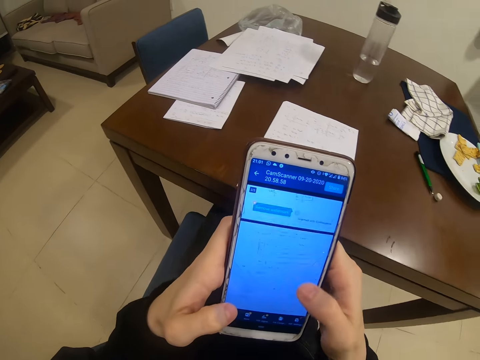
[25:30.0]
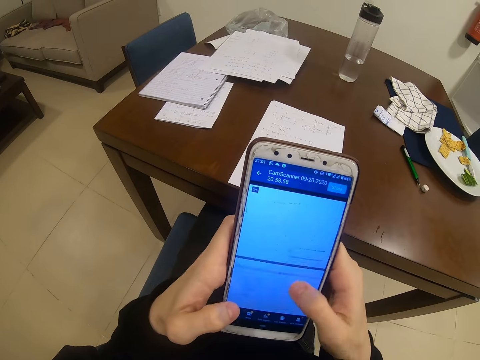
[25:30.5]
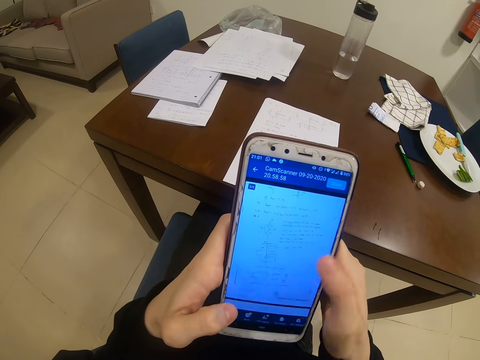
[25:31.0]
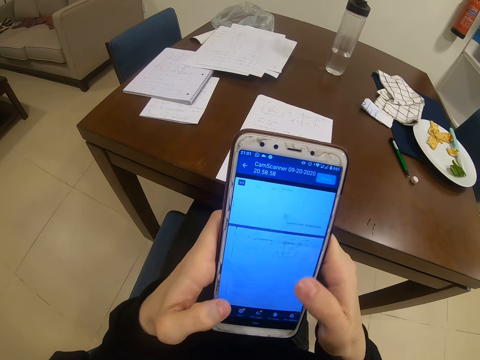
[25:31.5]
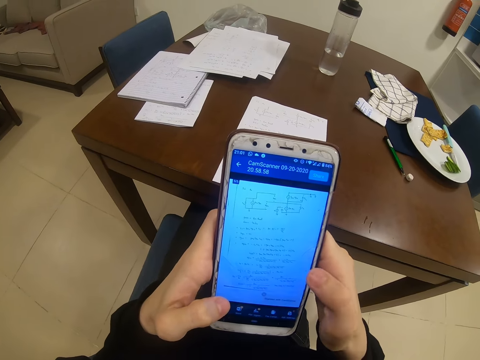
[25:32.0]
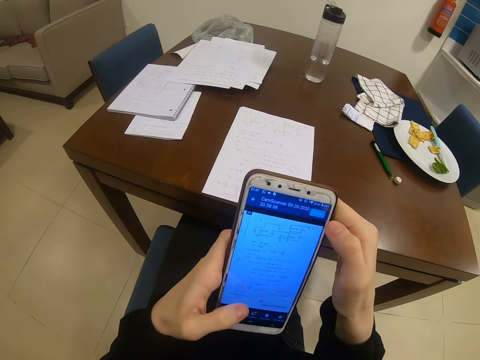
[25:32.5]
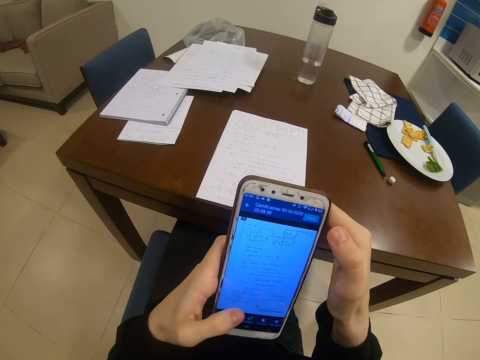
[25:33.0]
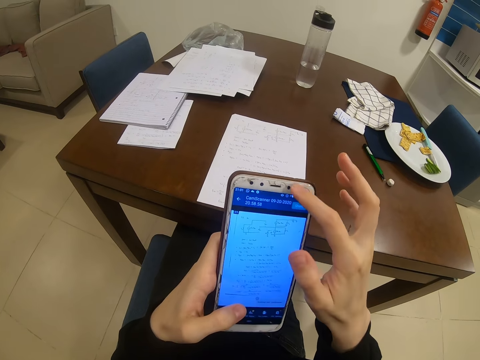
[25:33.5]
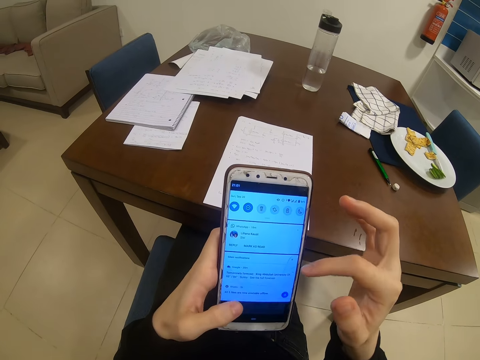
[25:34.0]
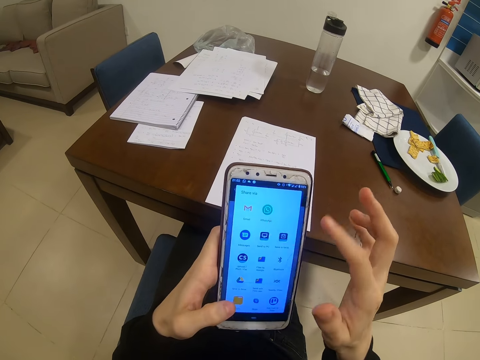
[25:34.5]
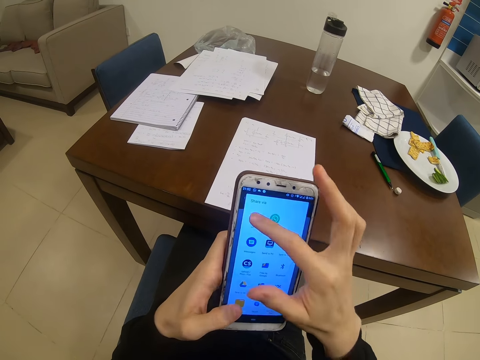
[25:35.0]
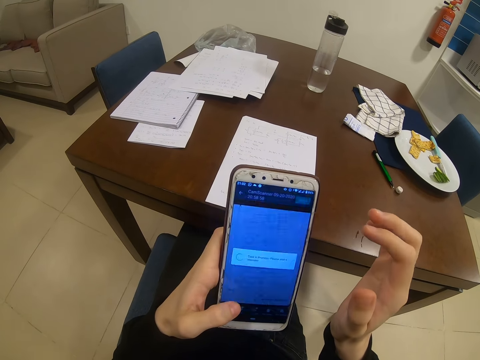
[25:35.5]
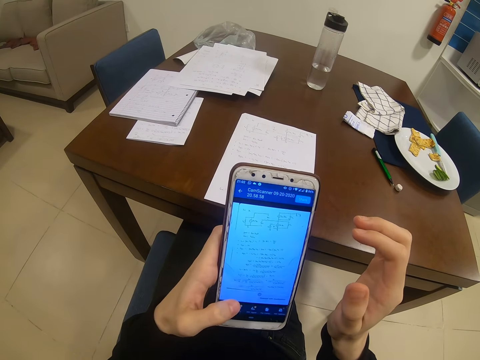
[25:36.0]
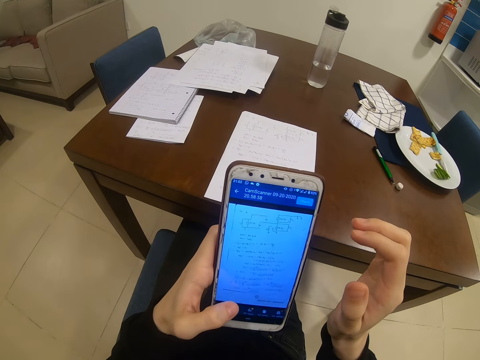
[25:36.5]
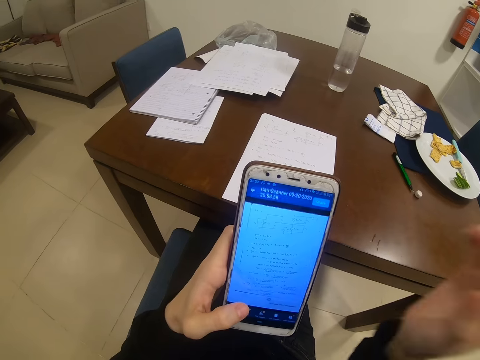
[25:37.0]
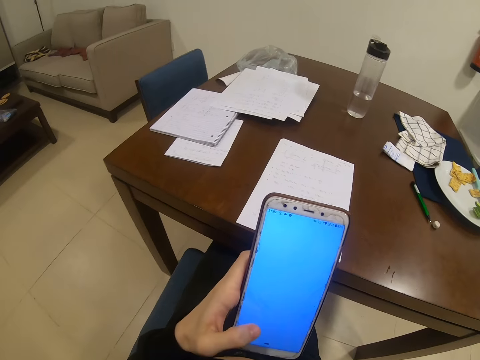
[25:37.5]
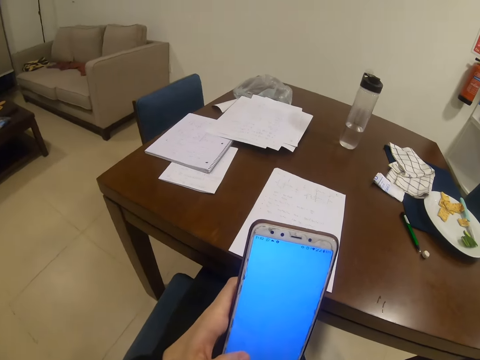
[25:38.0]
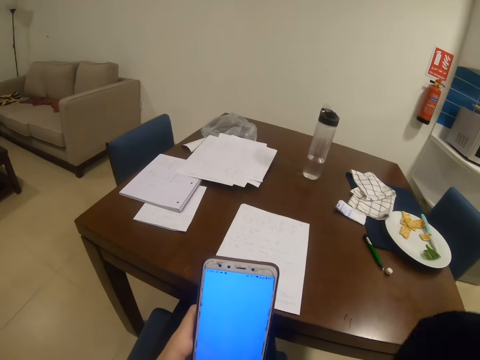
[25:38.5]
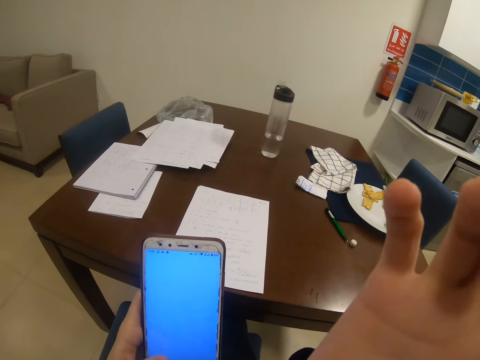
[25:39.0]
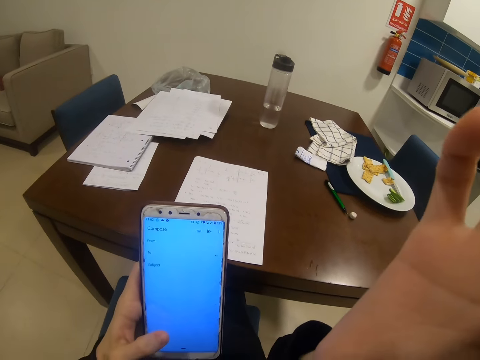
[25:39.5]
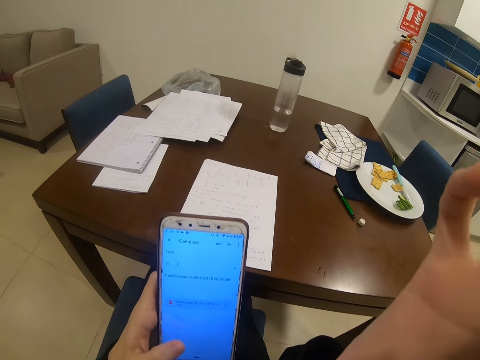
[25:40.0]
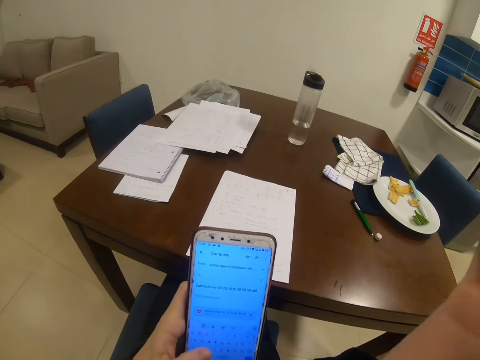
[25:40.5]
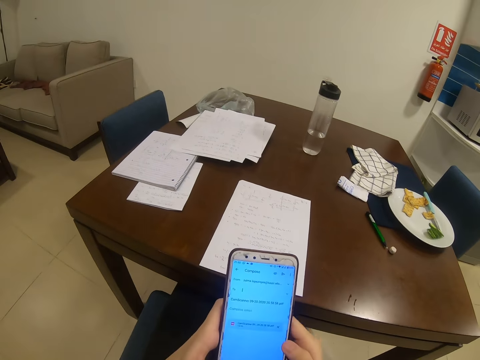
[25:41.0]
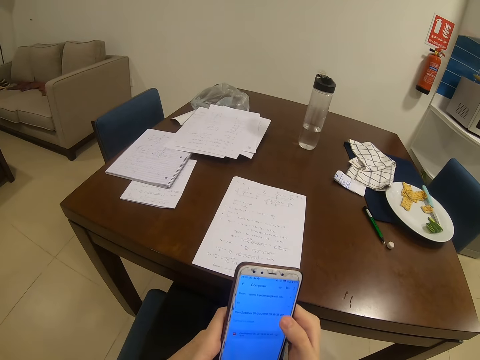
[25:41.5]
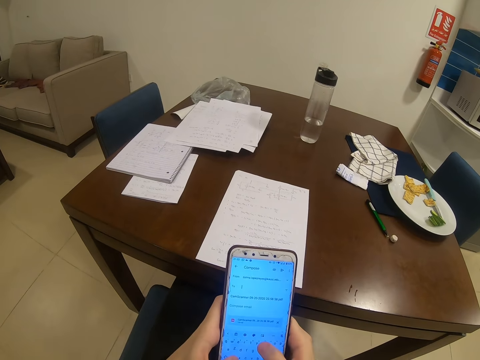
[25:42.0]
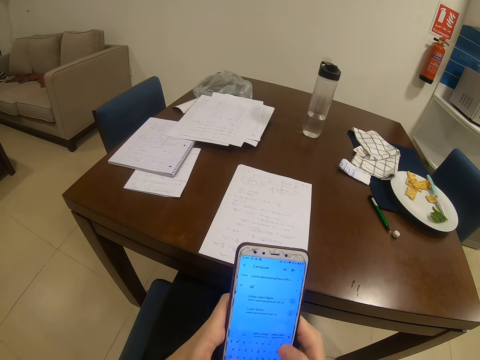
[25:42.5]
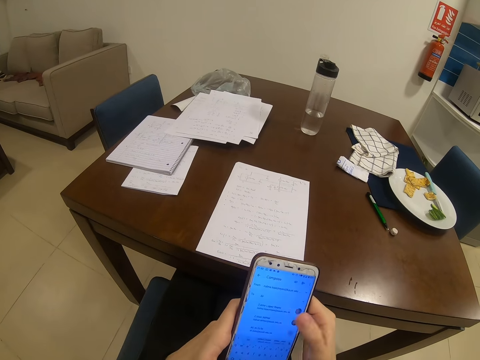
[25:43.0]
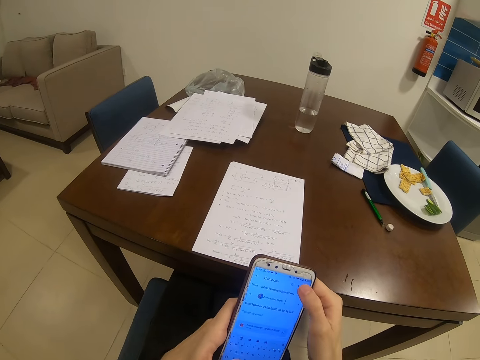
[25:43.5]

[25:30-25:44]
The camera wearer moves the hand. They operate the phone.

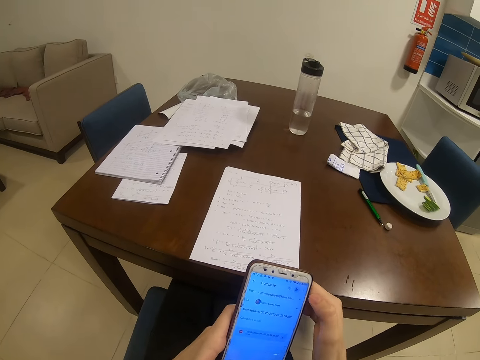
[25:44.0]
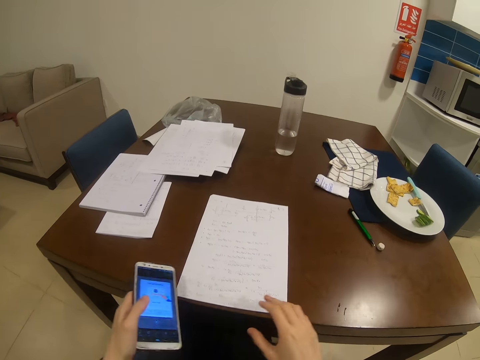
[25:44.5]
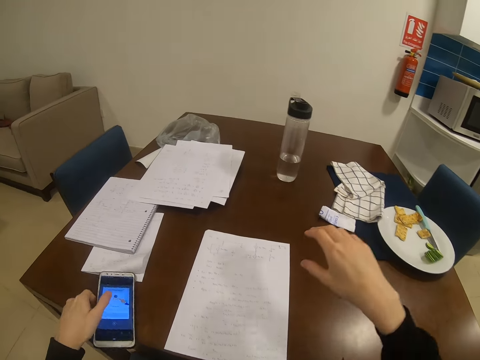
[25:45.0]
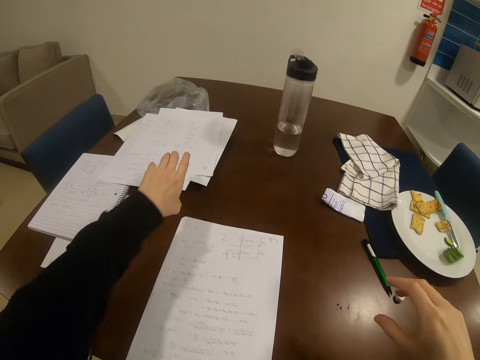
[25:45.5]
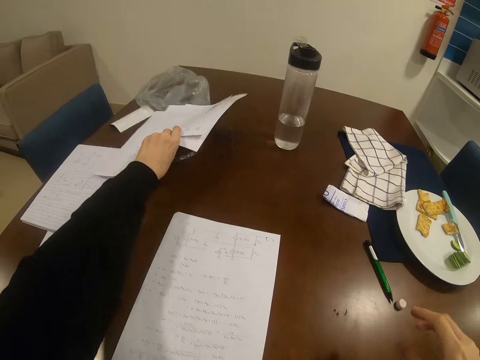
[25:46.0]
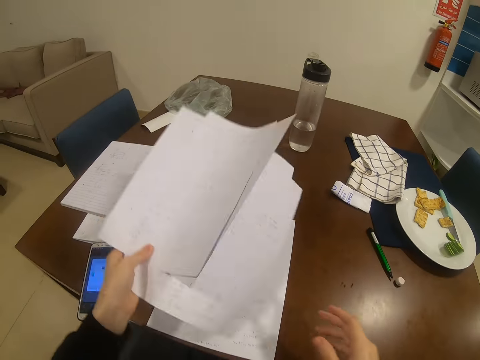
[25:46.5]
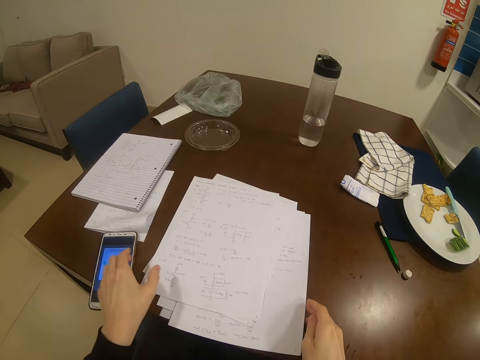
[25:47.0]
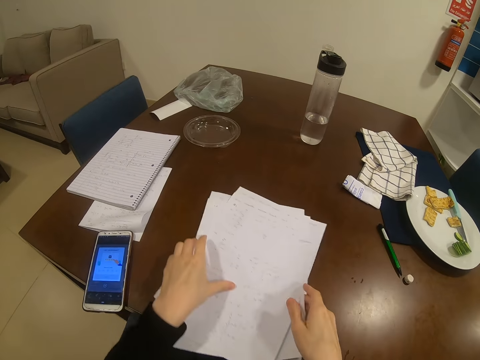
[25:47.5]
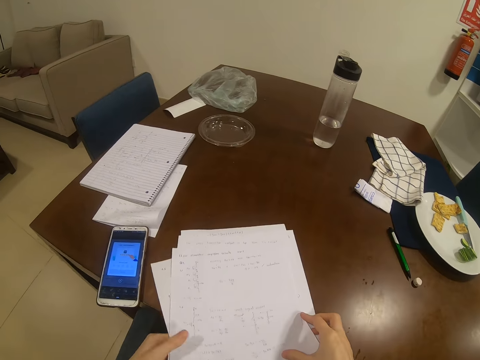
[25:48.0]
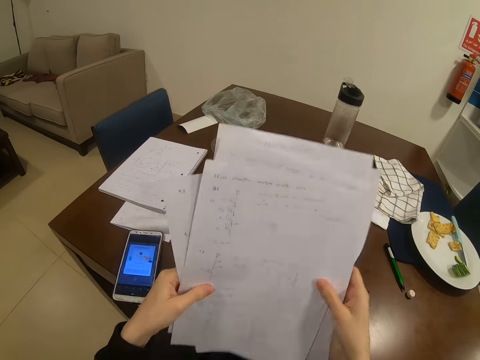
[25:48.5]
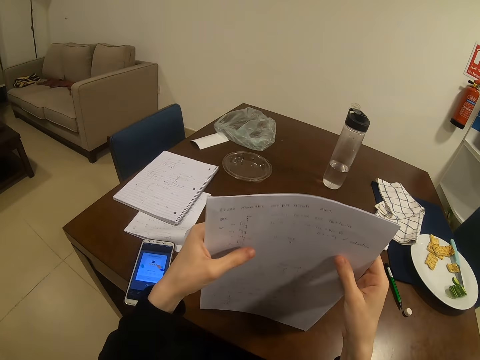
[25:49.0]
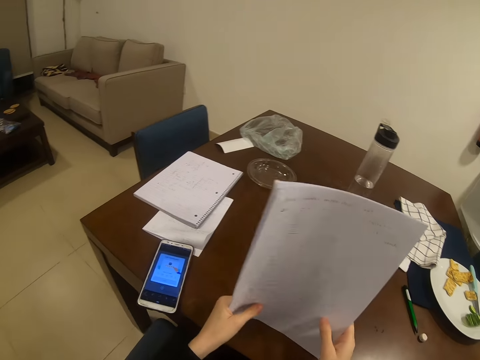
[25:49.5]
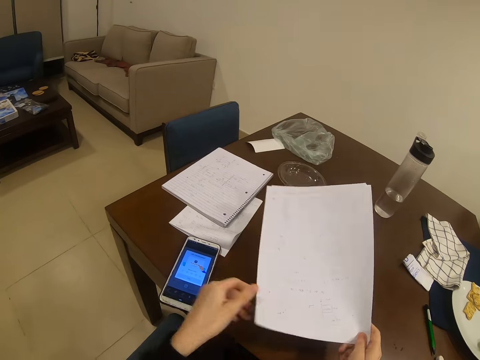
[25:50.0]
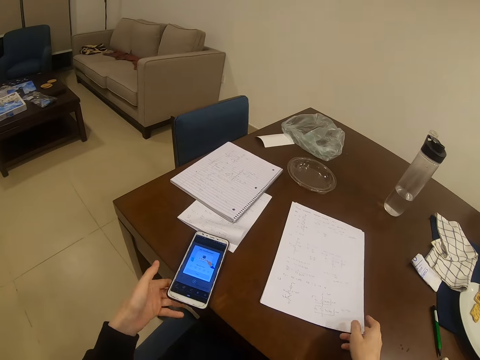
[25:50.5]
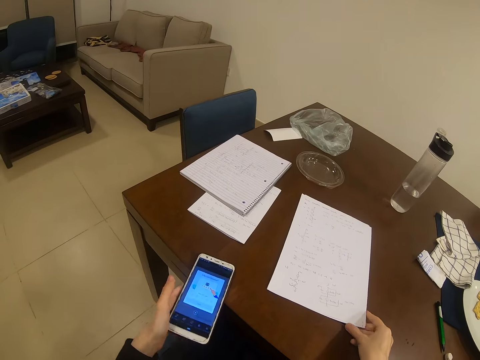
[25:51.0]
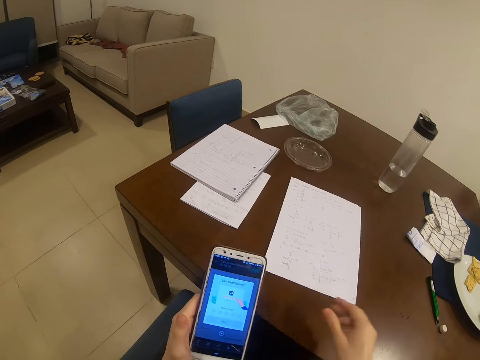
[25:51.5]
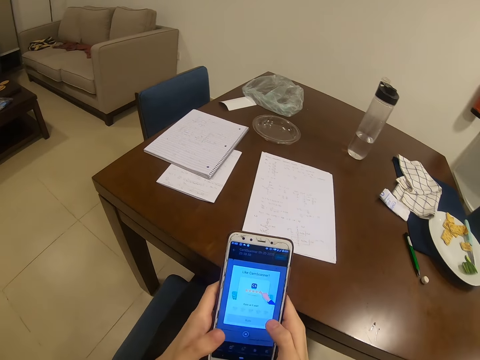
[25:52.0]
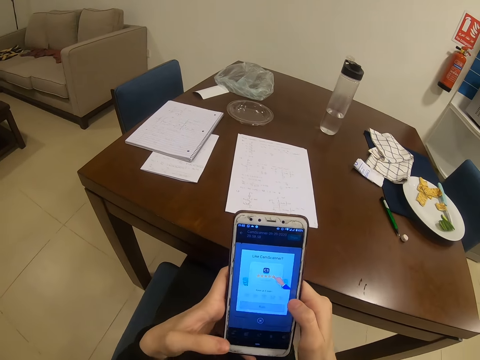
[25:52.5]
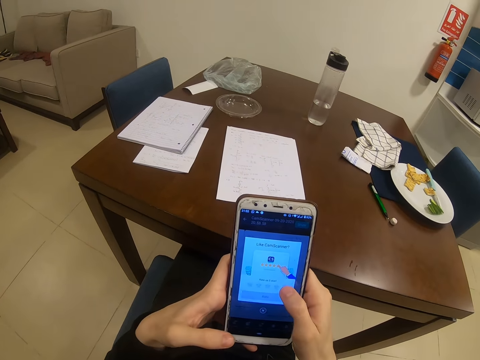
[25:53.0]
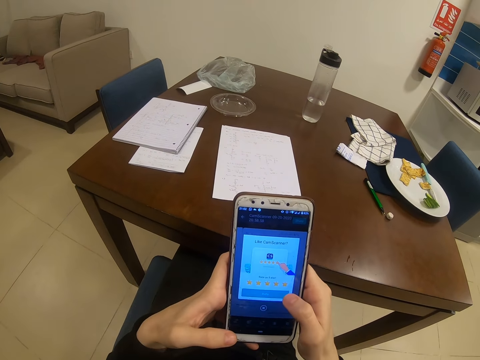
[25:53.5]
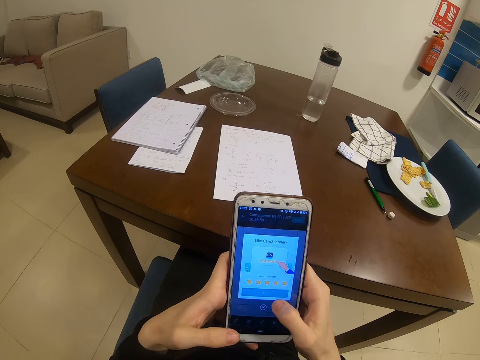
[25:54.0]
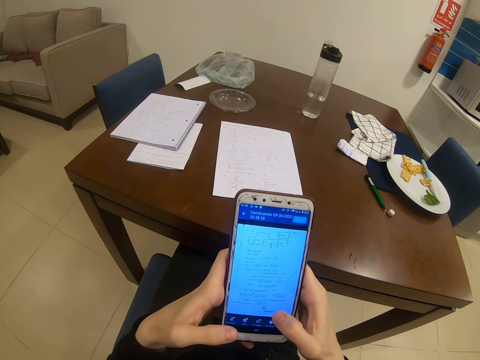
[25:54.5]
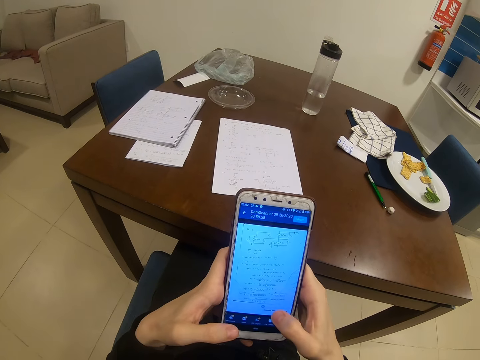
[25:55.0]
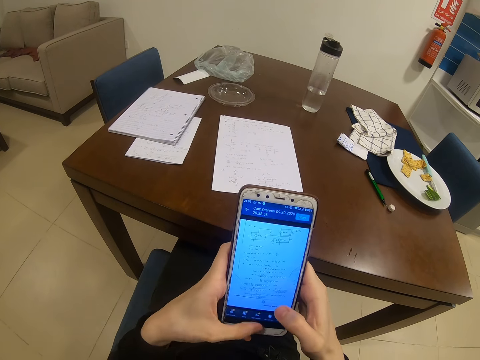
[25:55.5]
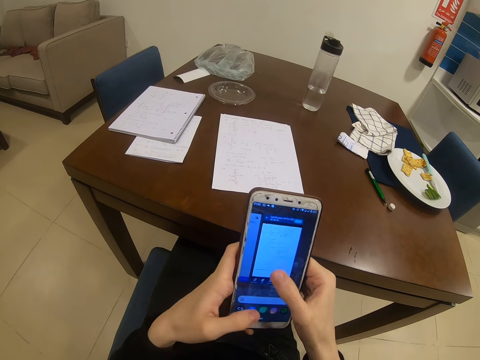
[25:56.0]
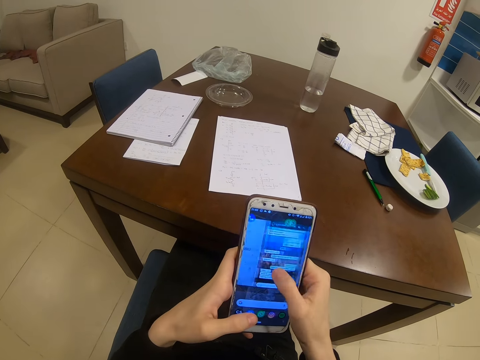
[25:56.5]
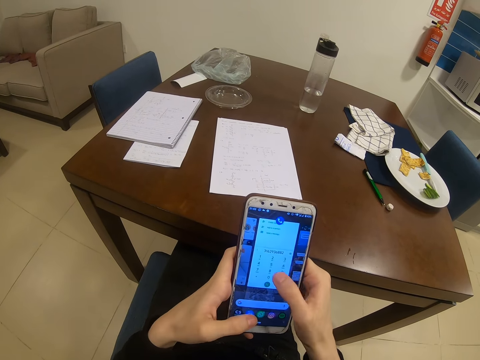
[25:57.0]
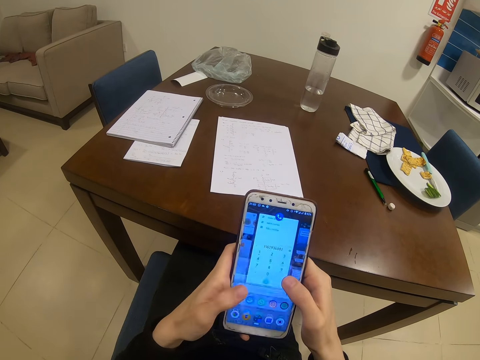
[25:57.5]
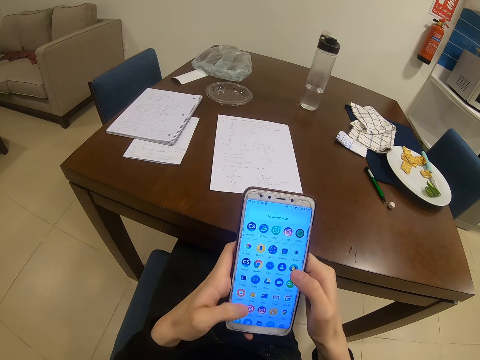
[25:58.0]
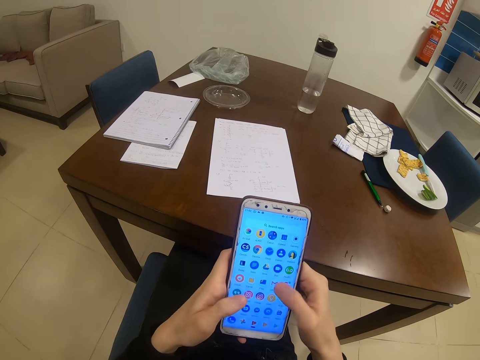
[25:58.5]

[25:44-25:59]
The camera wearer puts the phone down. They pick up papers. They arrange the paper. They collect the papers. They pick up the phone. They operate the phone. They dial the phone.
